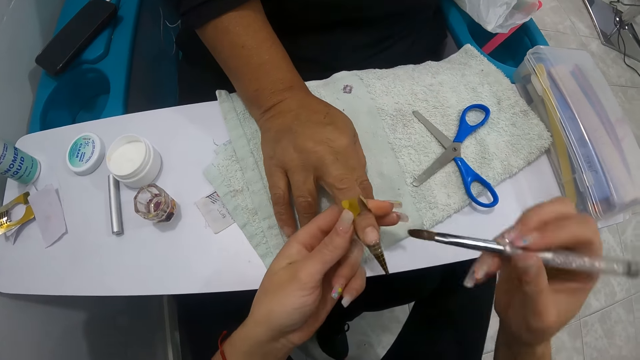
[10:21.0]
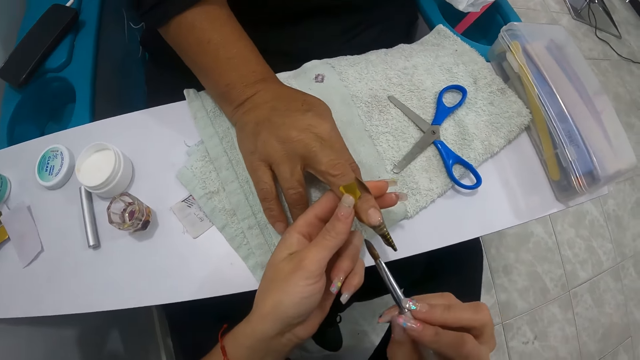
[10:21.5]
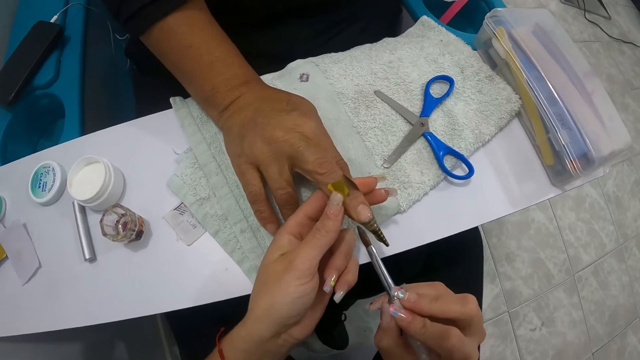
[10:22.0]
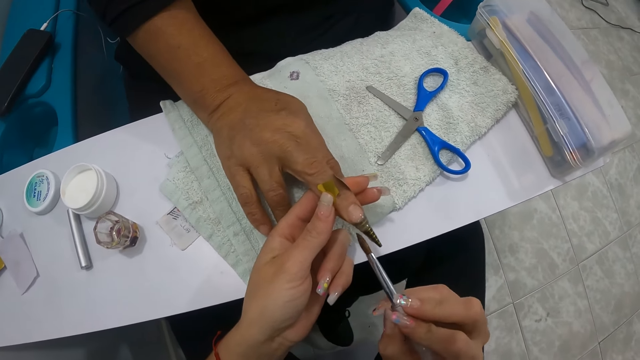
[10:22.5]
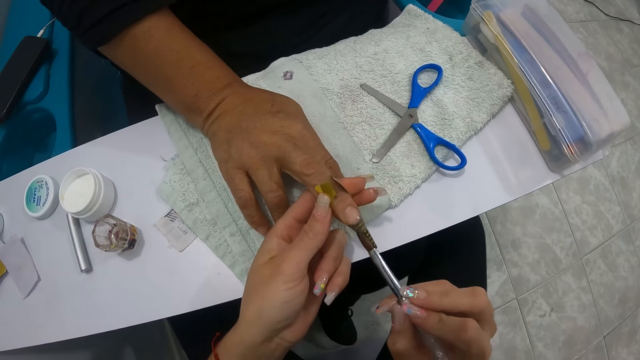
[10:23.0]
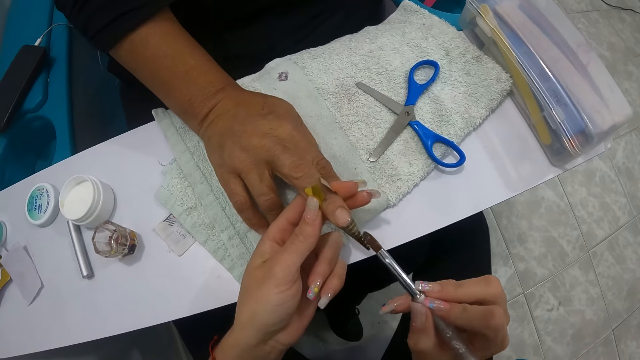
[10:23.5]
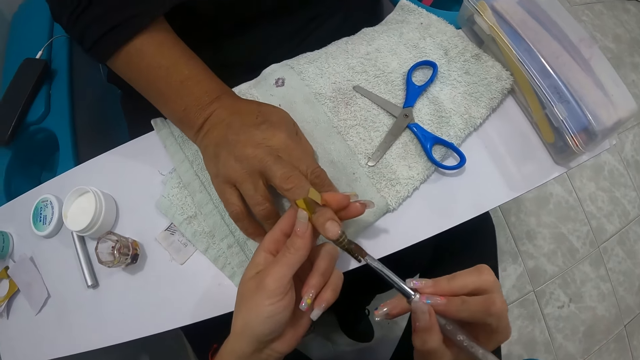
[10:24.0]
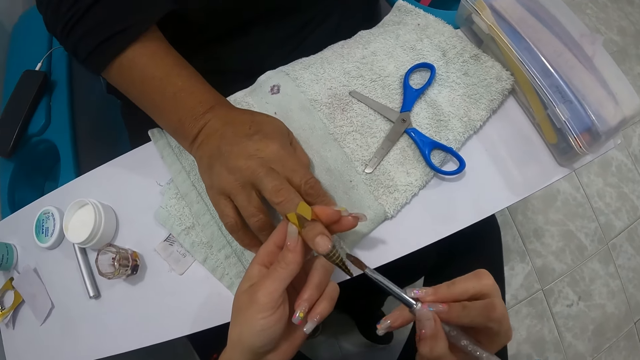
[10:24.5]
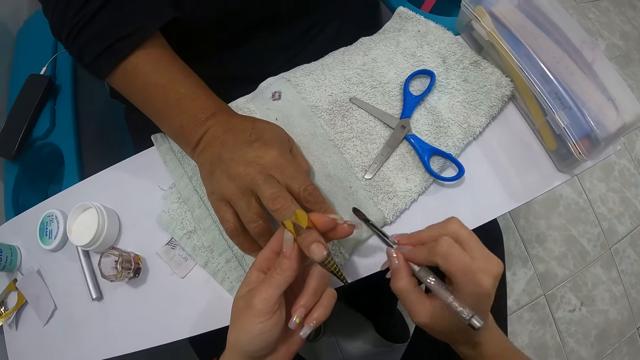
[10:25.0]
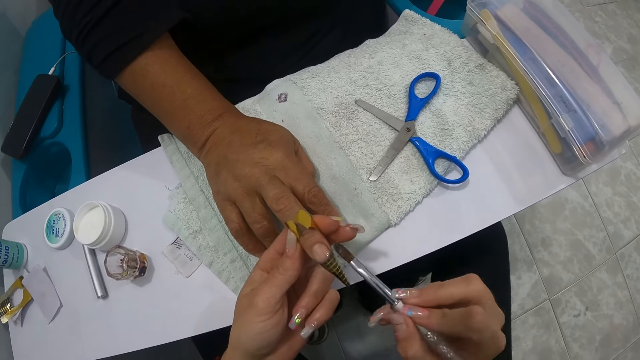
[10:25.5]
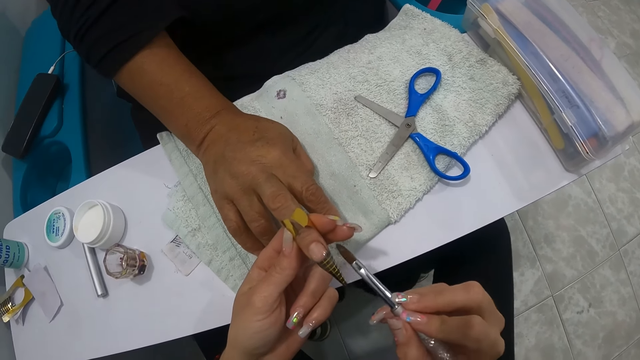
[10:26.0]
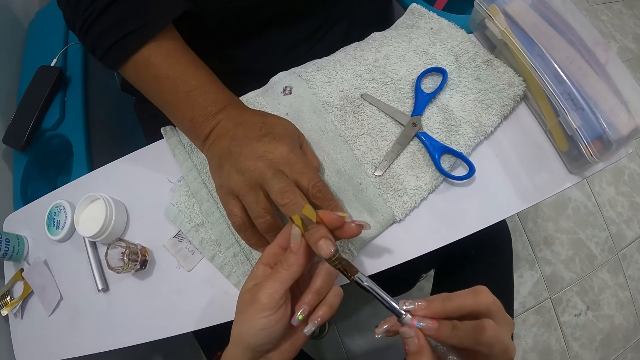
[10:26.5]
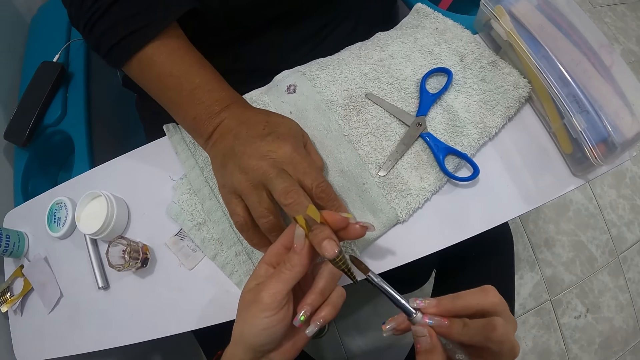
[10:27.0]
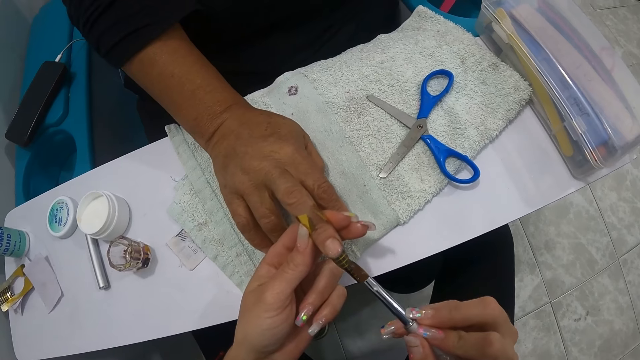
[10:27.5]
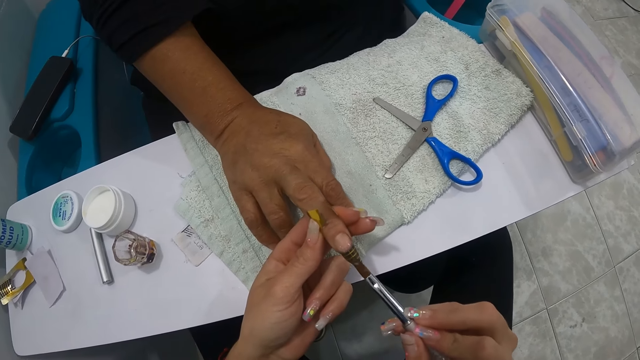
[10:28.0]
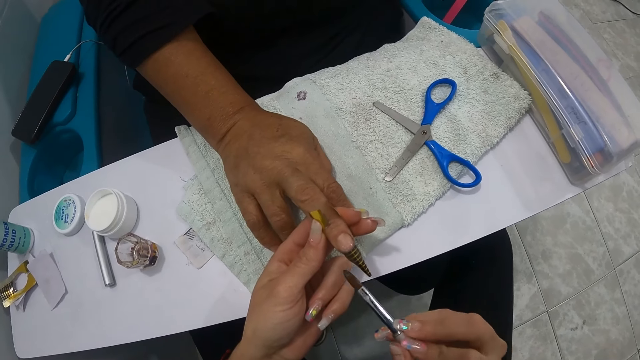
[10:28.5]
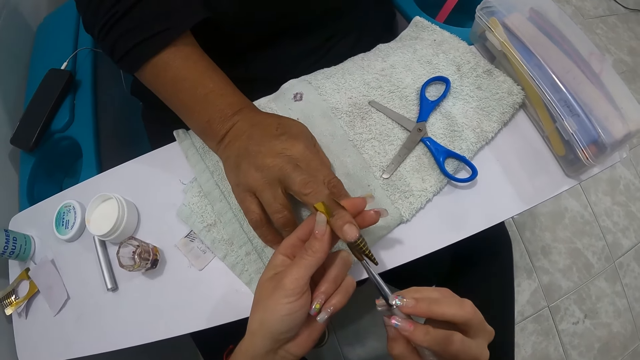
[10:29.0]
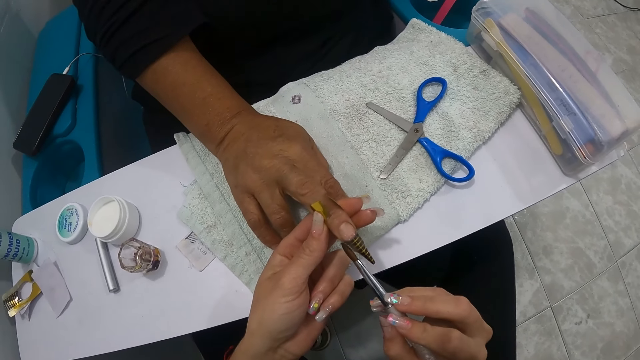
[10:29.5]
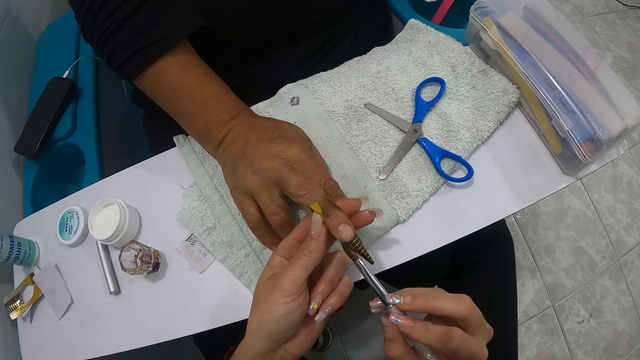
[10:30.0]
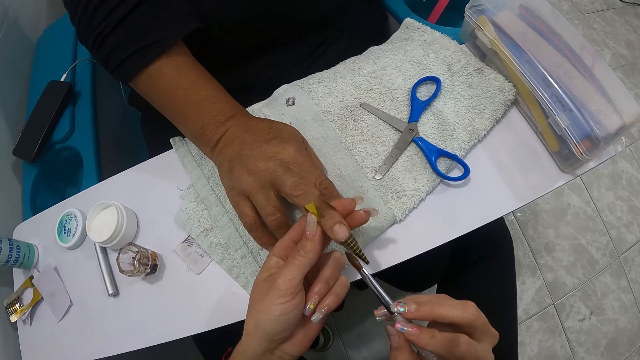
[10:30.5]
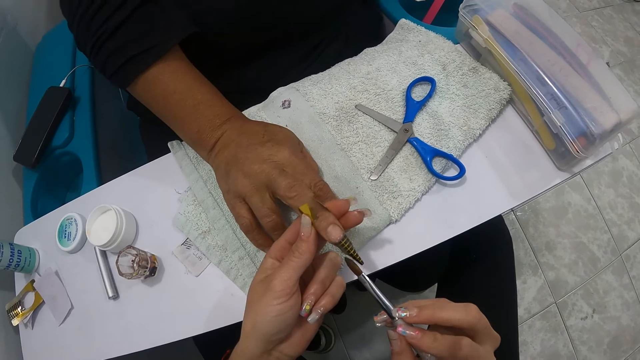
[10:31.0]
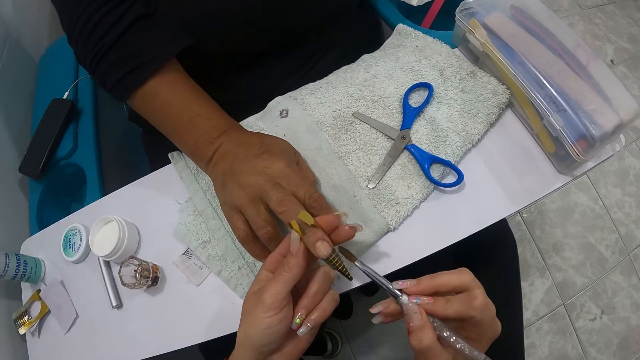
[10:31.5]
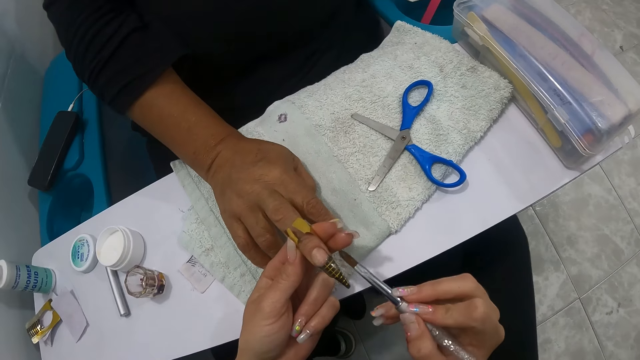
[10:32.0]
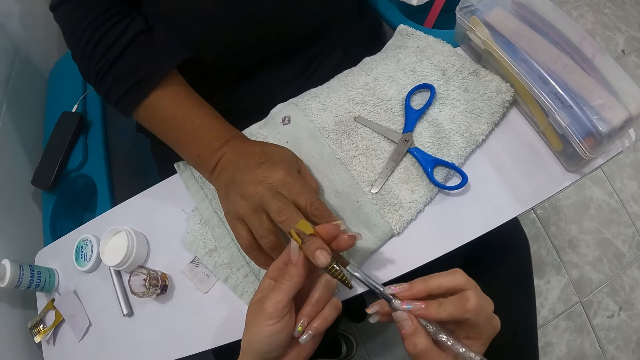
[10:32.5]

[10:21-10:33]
The camera wearer turns the nail brush. She applies the cream on the nail. She wipes the nail brush in her right hand on the towel. She applies the cream on the nail.

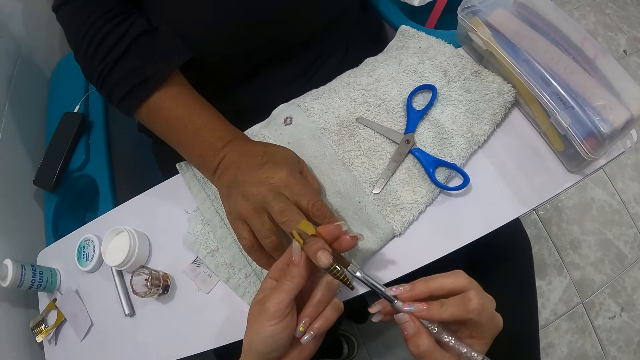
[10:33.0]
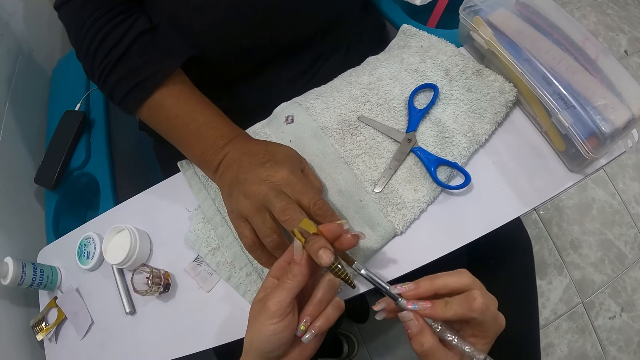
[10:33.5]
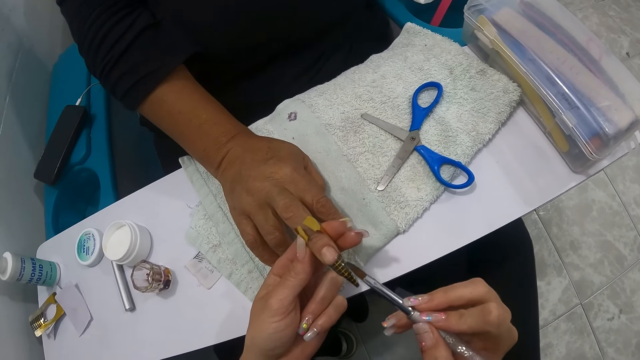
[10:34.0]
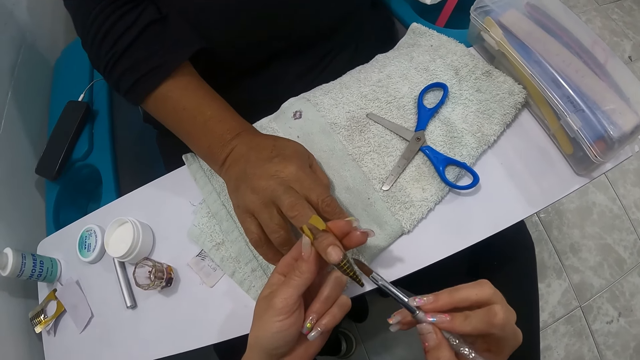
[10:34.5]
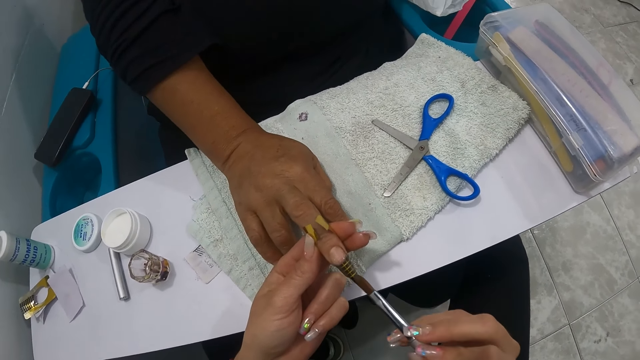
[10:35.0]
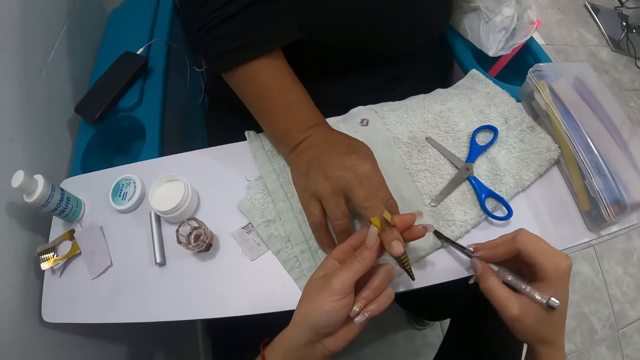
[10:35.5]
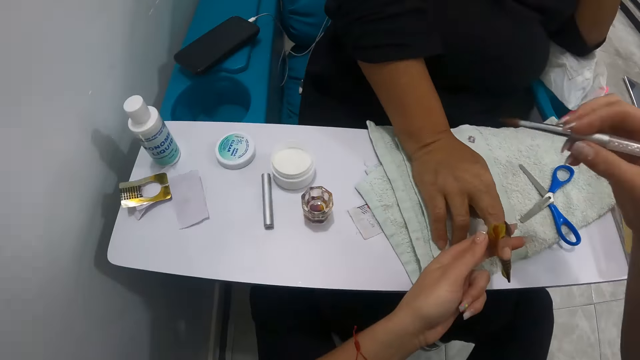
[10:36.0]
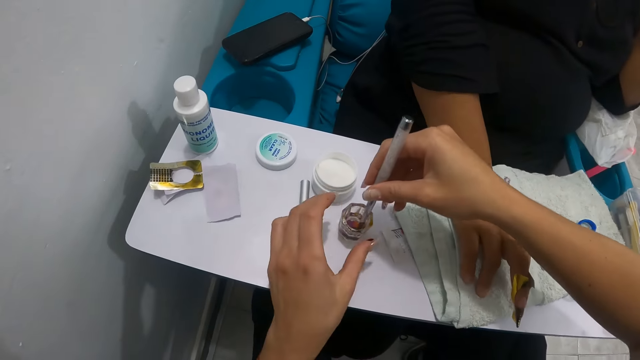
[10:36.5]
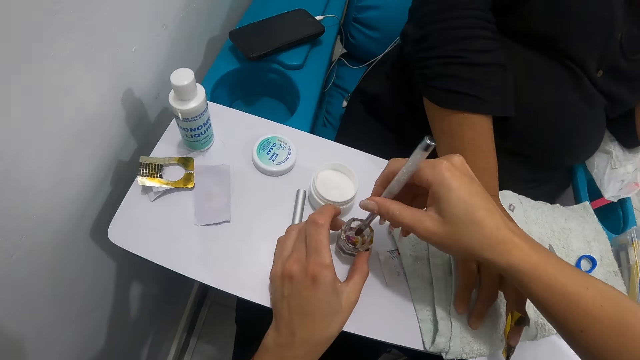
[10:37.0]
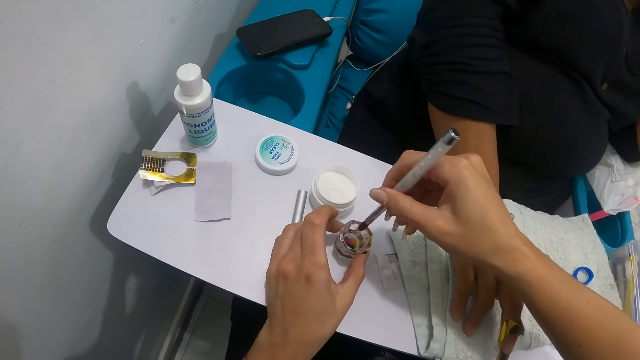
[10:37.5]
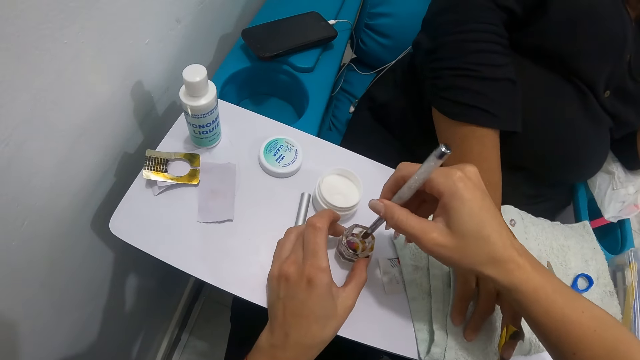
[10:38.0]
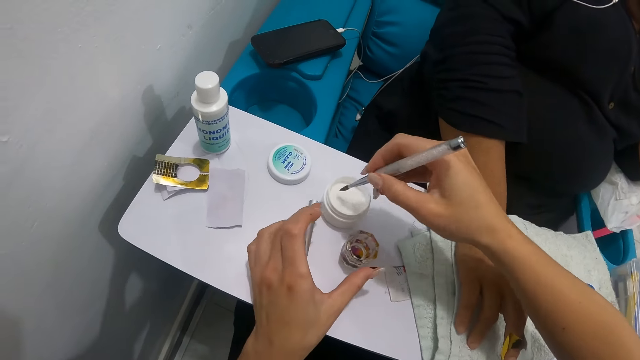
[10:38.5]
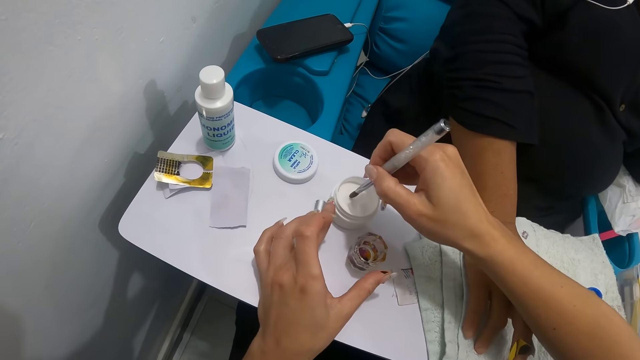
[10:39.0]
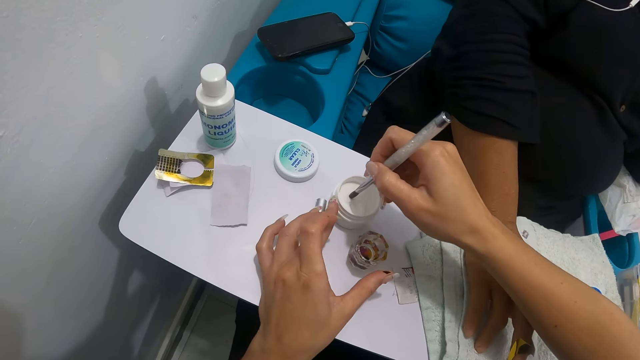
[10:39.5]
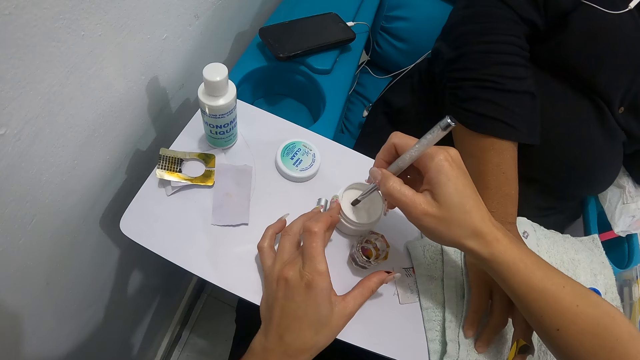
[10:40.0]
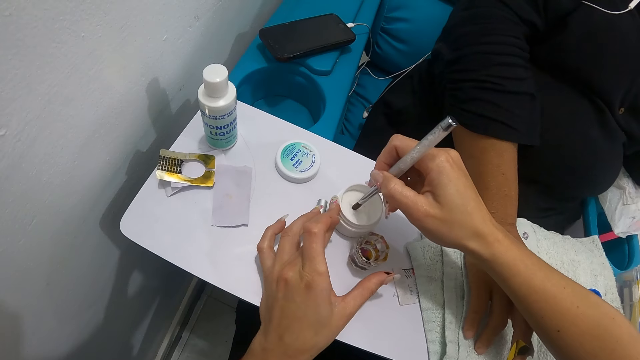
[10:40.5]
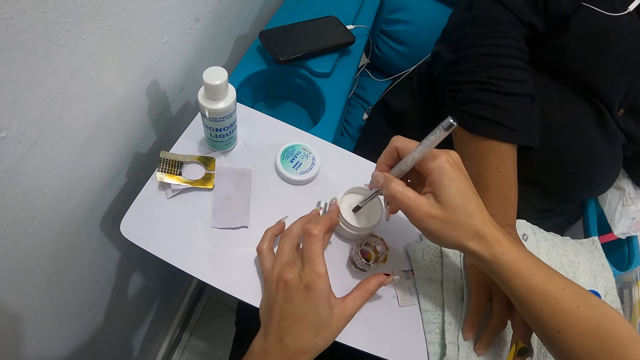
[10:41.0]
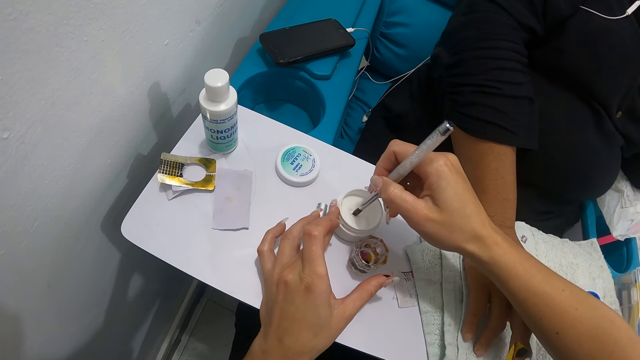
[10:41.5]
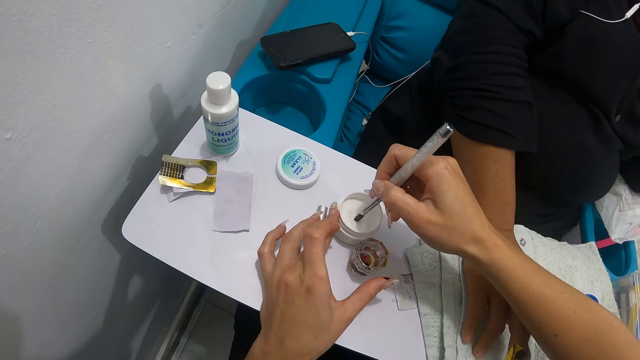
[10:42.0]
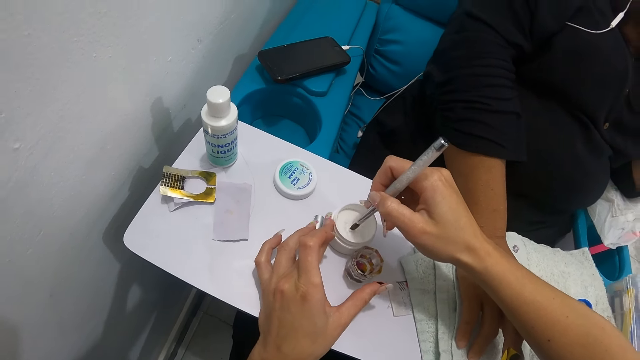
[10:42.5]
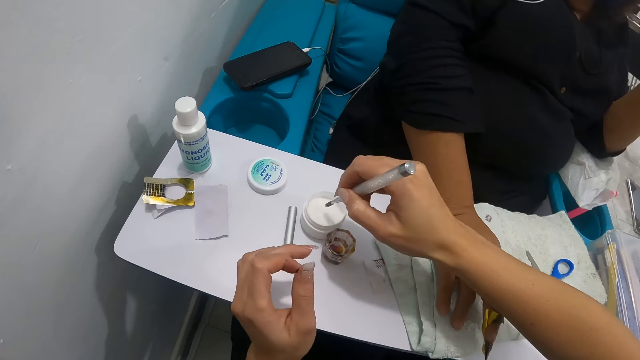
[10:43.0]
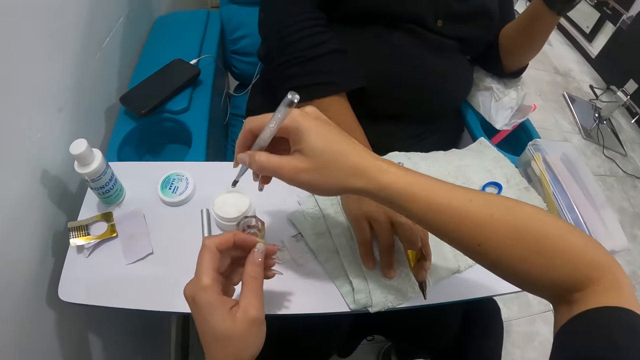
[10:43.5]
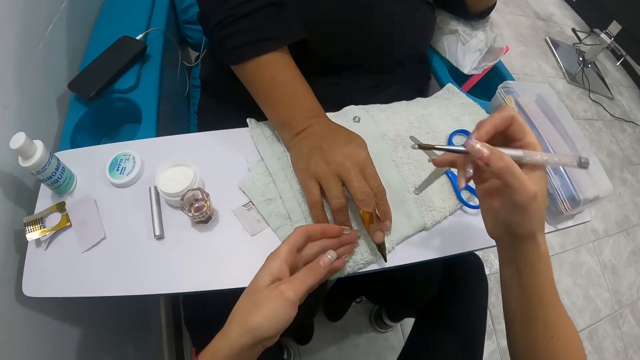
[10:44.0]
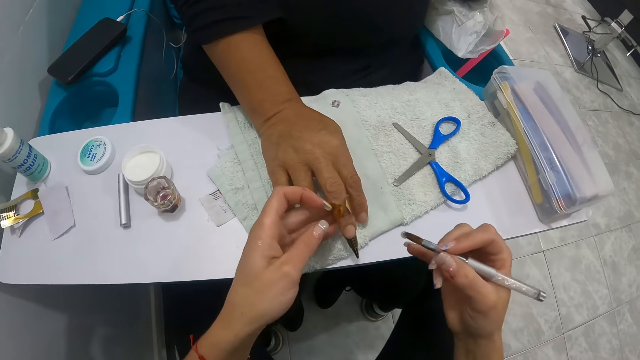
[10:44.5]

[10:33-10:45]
The camera wearer wipes the nail brush in her right hand on the towel. She dips the brush in her right hand into the transparent container. She holds the transparent container with her left hand. She dabs the brush in her right hand on the edge of the transparent container. She dips the brush in her right hand into the white container. She scoops the cream with the nail brush. She shakes the nail brush in the cream. She holds the woman's middle finger with her left hand.
